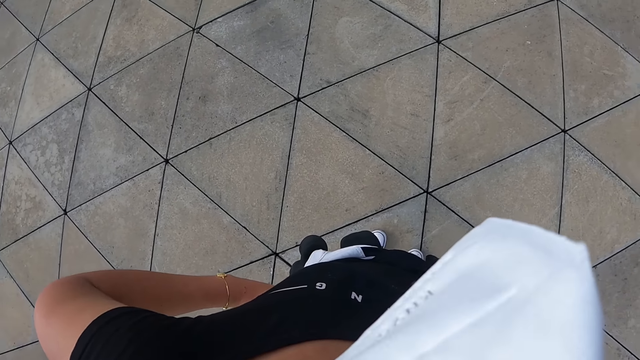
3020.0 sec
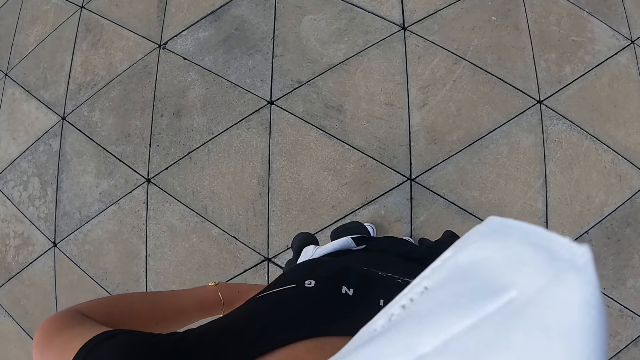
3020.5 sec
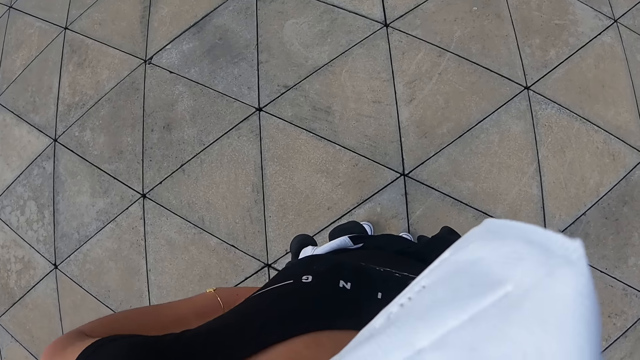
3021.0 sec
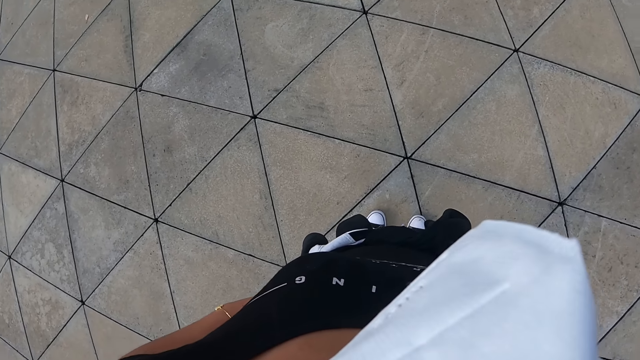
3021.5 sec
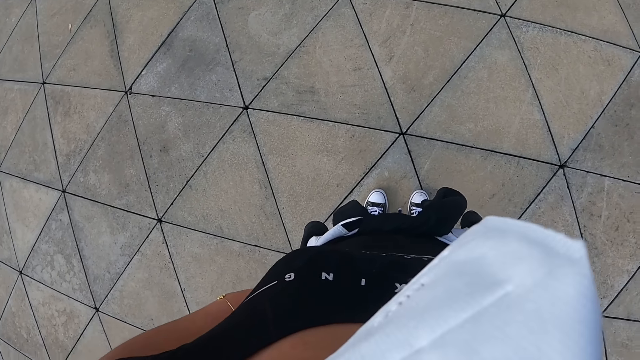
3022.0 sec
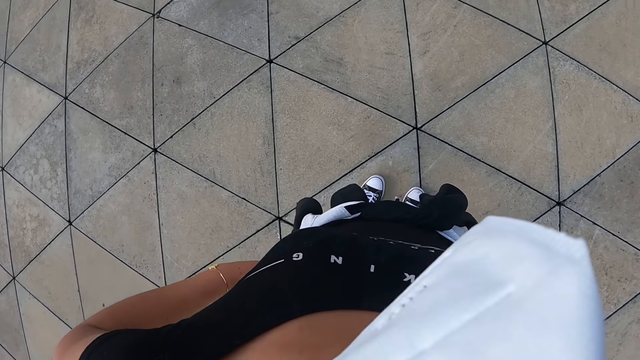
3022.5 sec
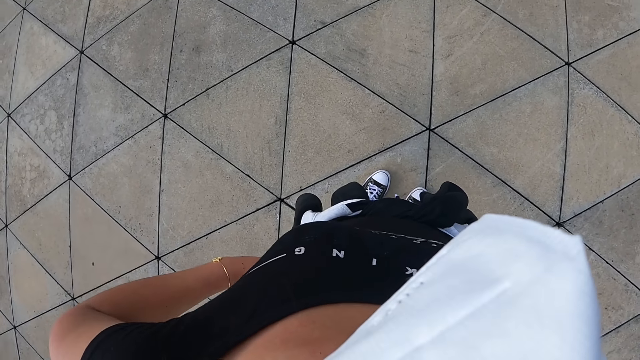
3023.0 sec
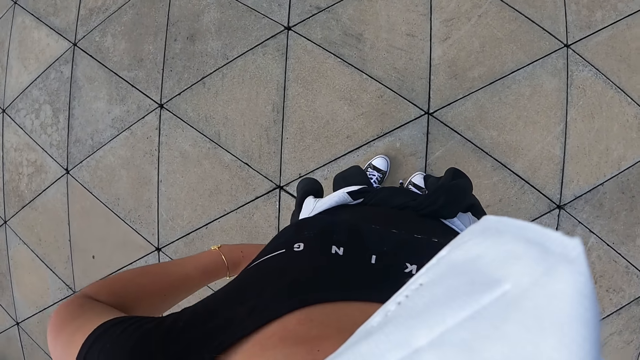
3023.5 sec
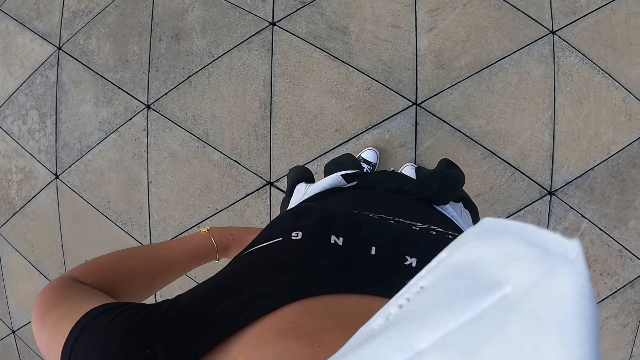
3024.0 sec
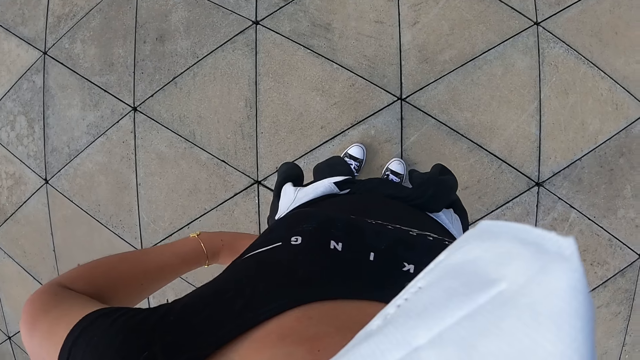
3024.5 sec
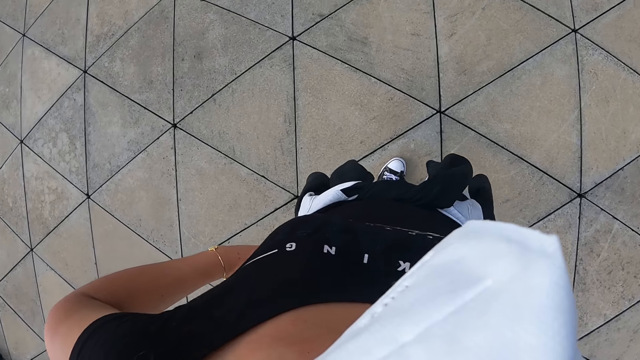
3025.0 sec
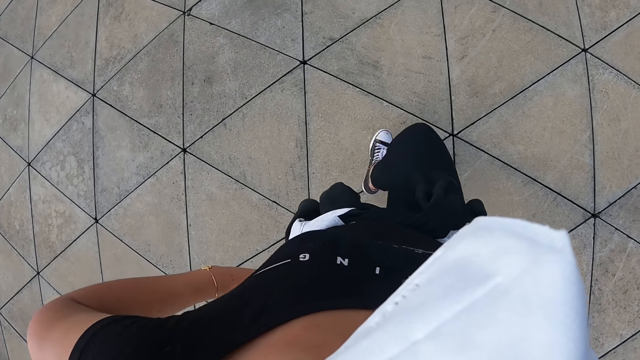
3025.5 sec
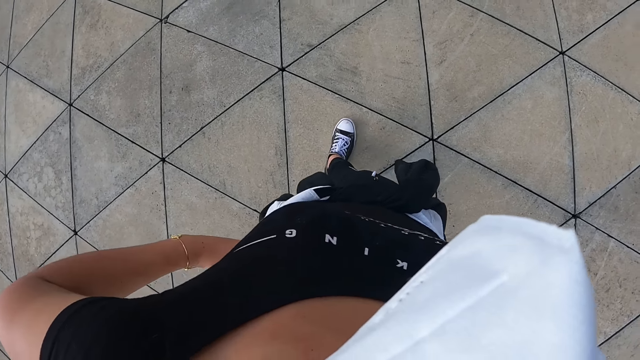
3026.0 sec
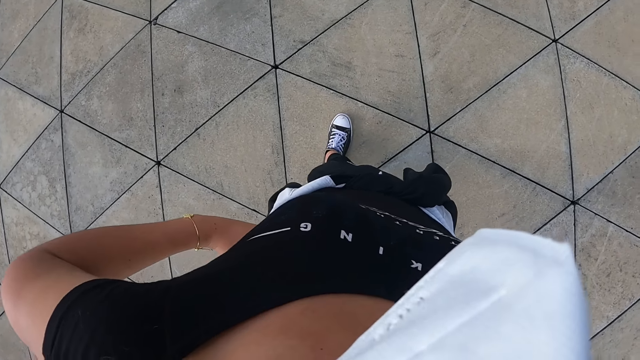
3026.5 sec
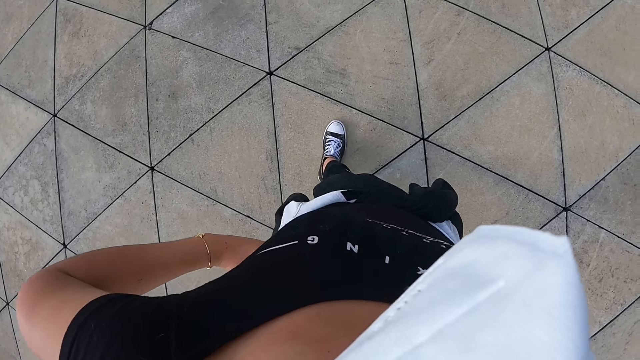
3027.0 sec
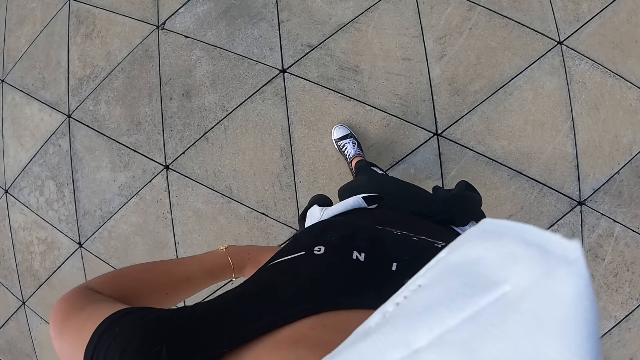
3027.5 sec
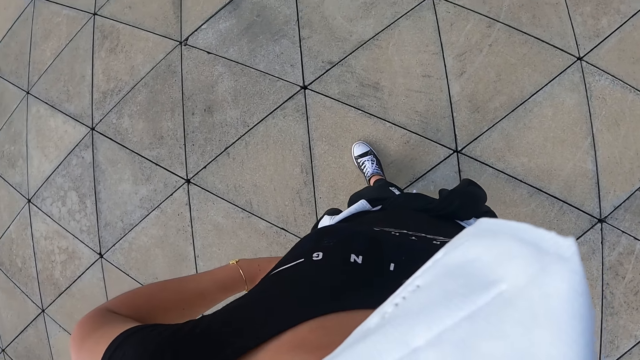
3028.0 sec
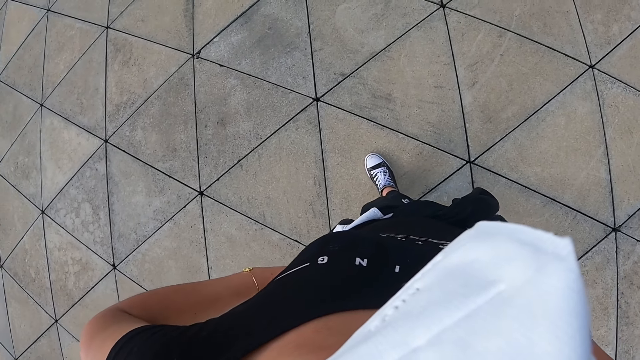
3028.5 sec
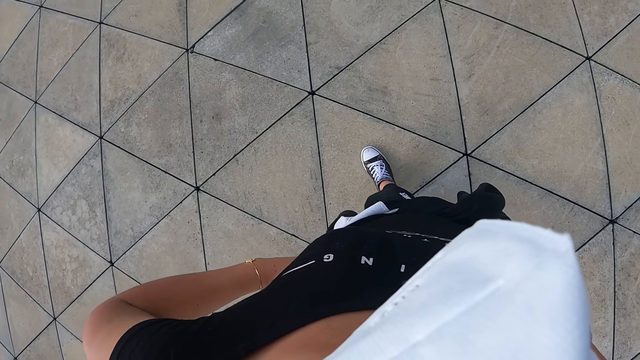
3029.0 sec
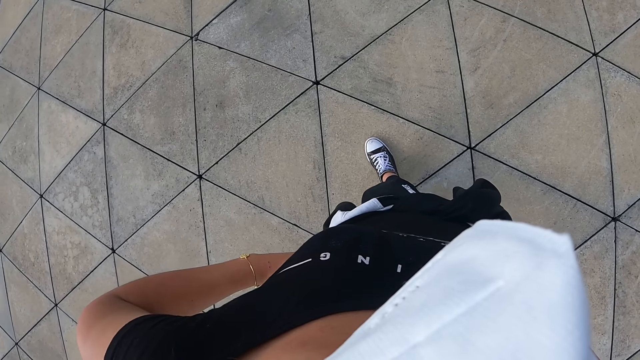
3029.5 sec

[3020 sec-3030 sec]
The camera wearer repositions a leg. They dance on a dancefloor.

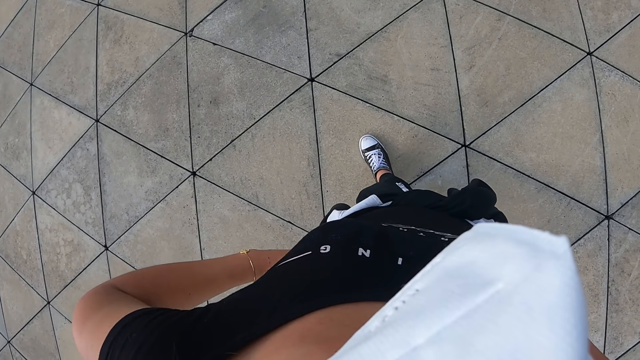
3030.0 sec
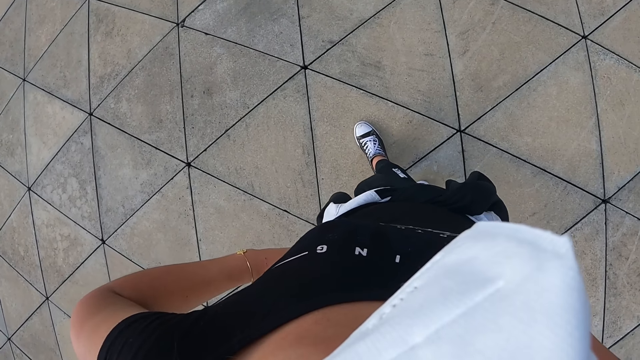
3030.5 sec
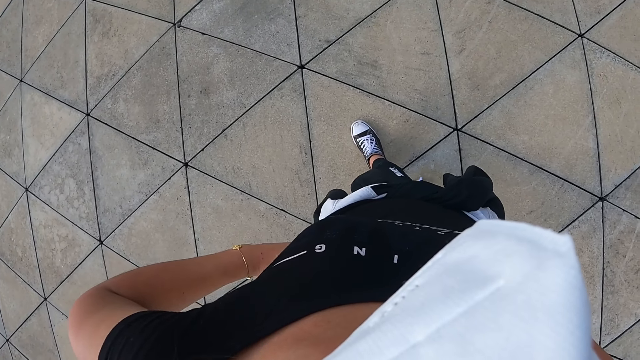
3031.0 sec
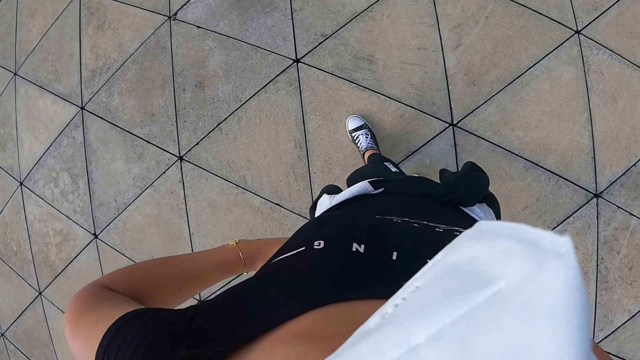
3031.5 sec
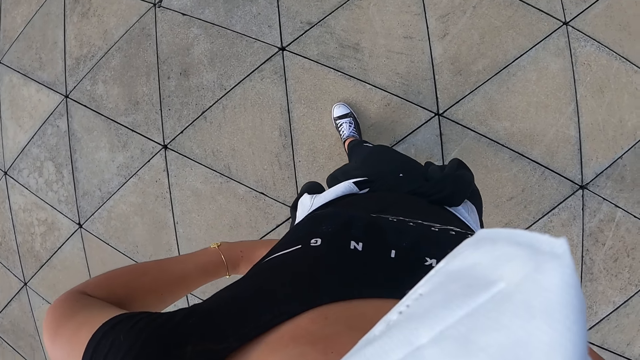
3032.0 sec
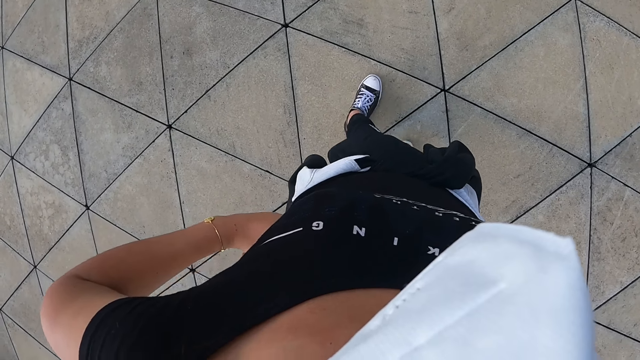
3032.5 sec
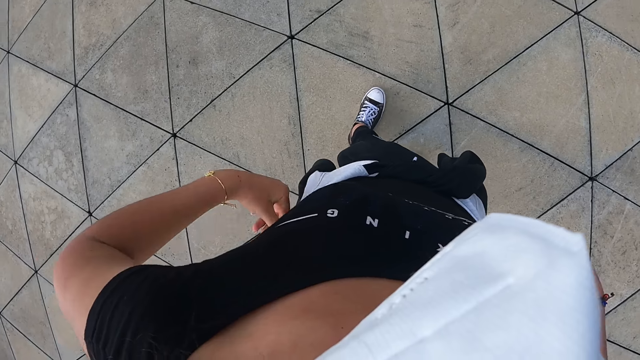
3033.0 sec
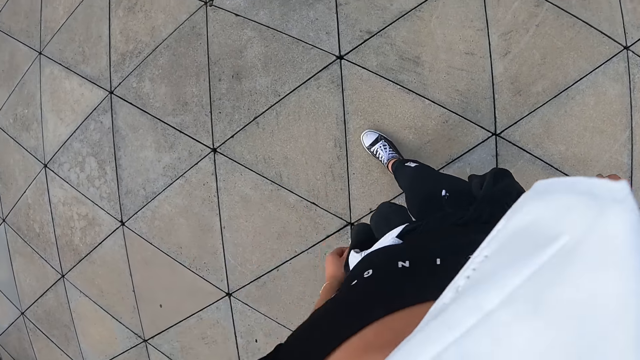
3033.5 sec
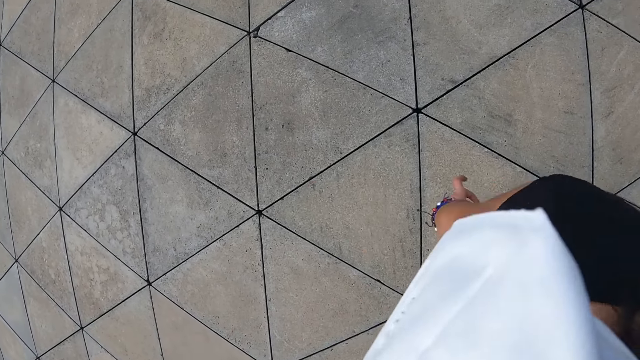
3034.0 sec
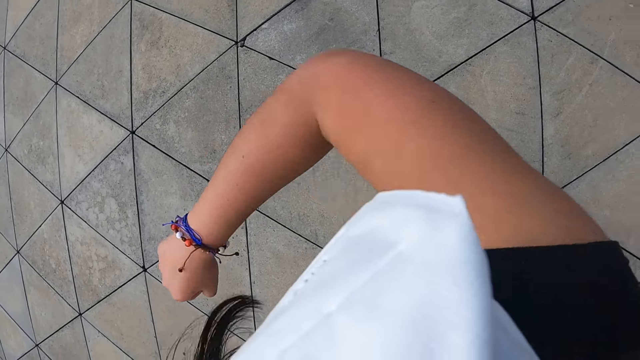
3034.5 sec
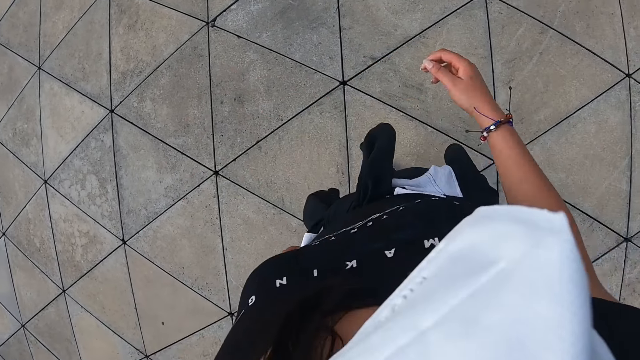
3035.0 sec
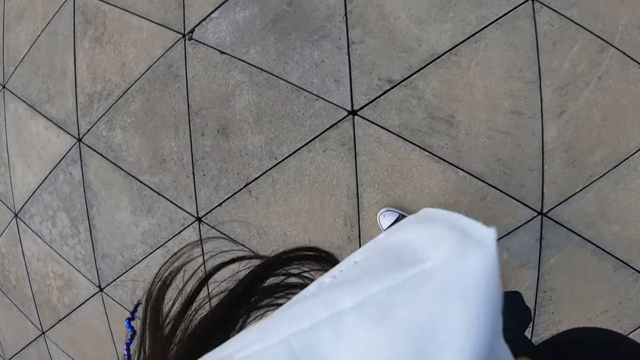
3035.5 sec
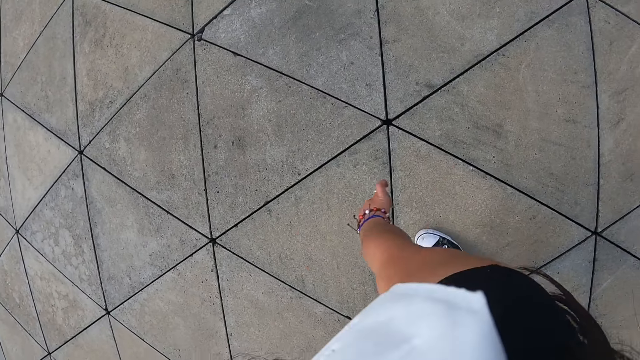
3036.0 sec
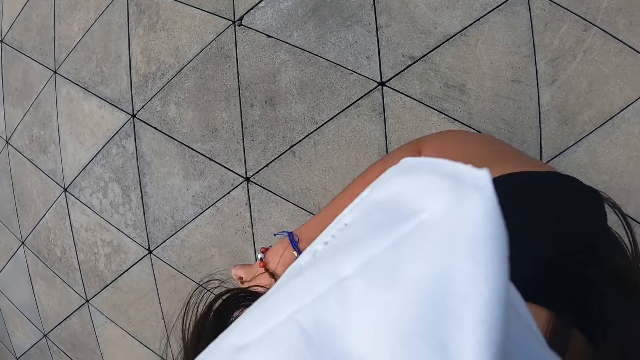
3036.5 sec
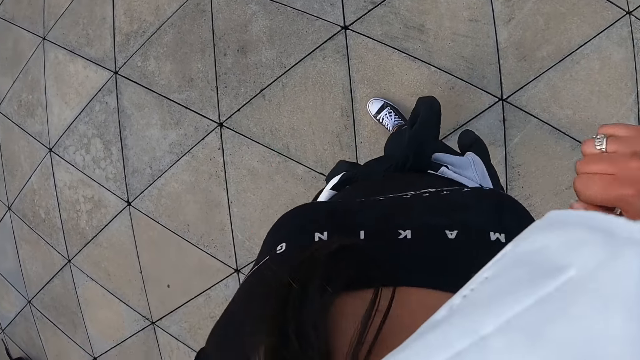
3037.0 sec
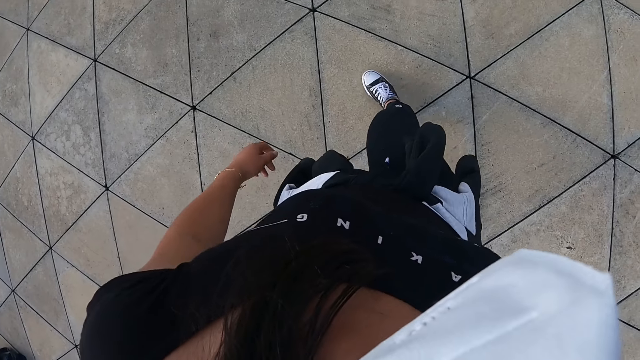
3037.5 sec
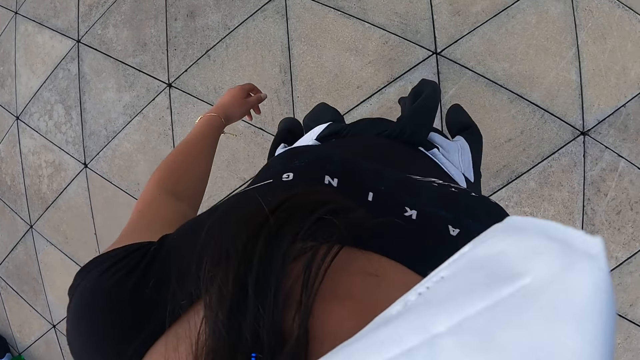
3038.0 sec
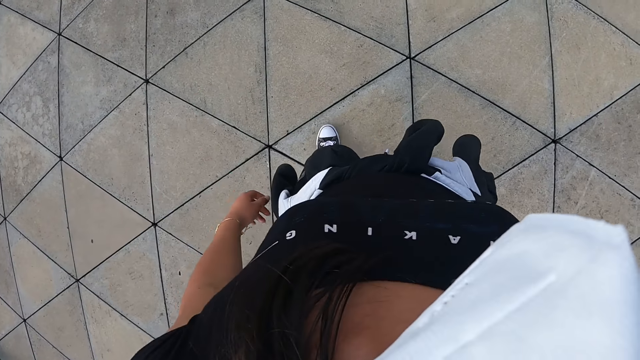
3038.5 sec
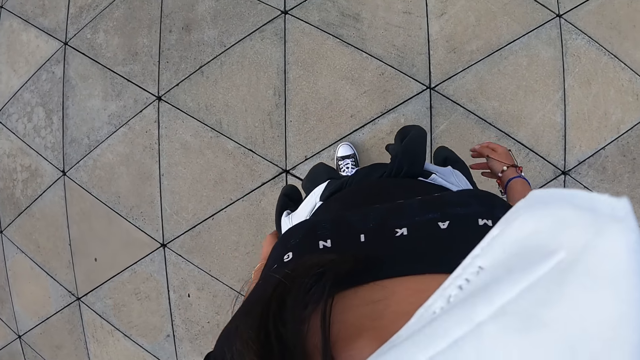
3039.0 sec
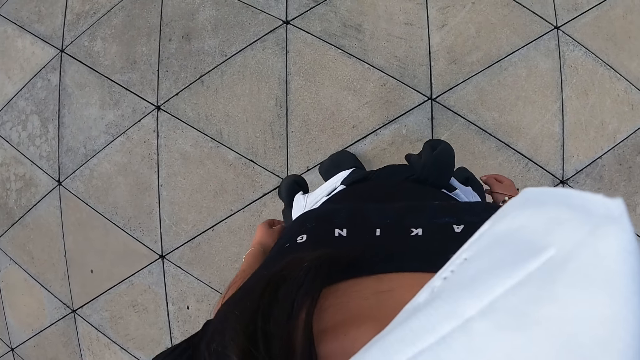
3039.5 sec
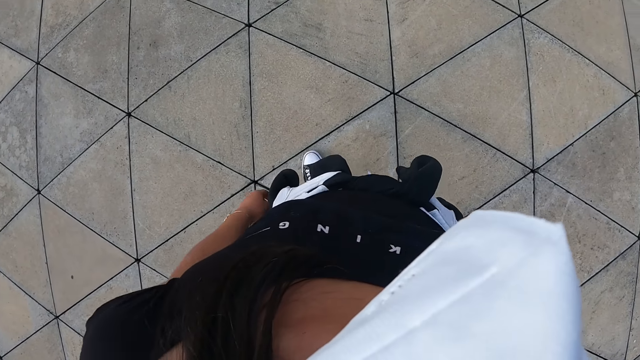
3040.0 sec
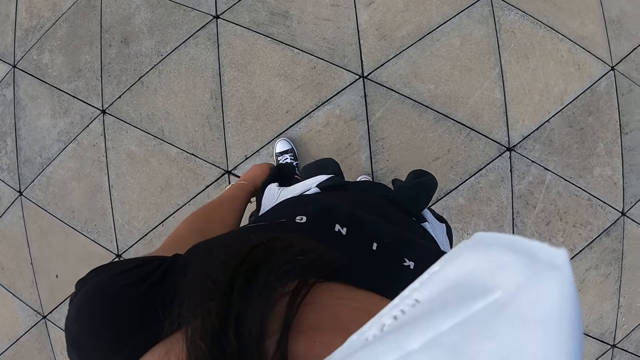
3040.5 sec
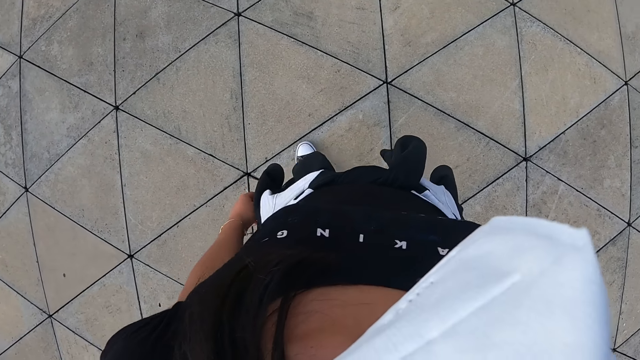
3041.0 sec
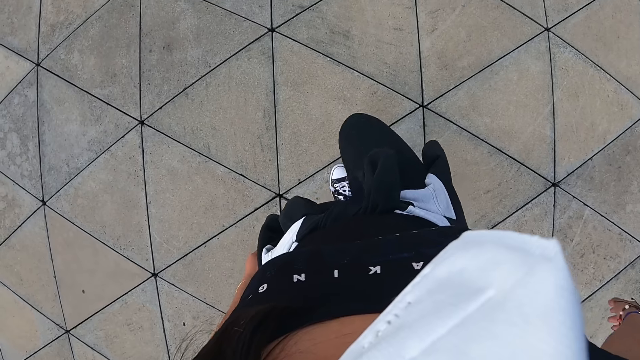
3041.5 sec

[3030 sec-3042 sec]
The camera wearer repositions a leg. They move the left arm. They move around.
